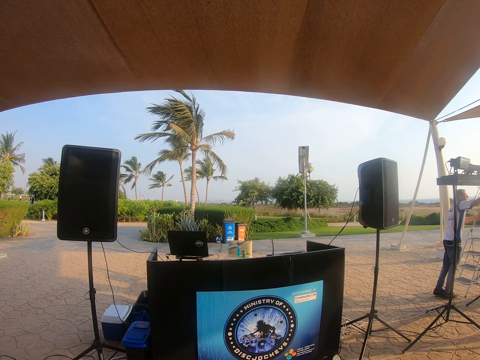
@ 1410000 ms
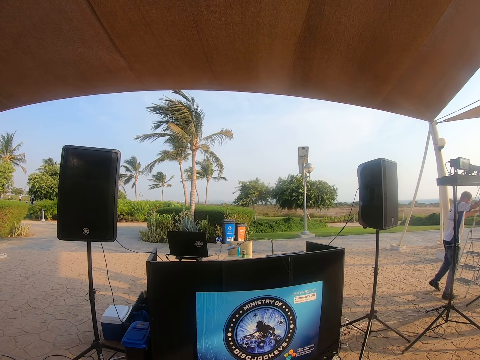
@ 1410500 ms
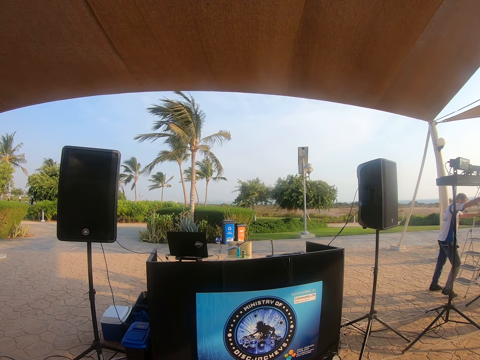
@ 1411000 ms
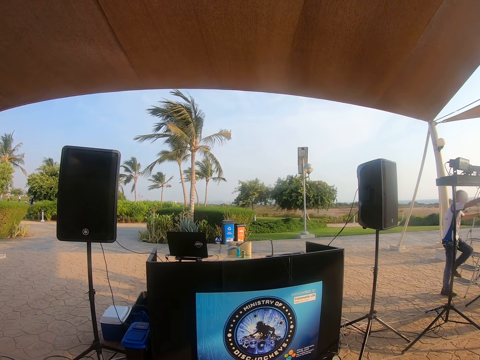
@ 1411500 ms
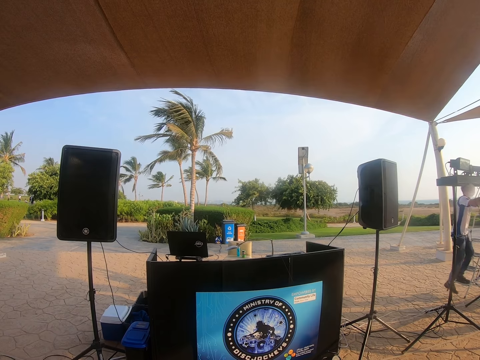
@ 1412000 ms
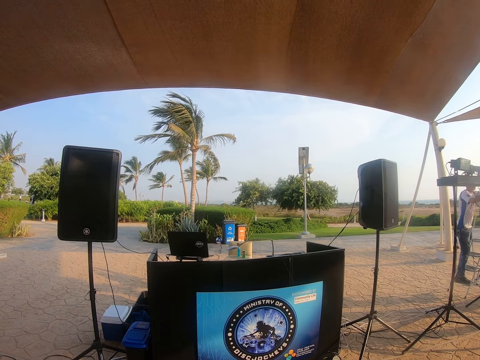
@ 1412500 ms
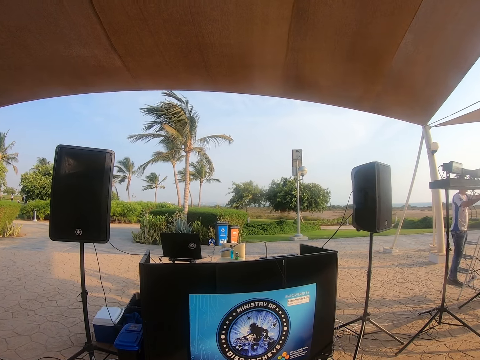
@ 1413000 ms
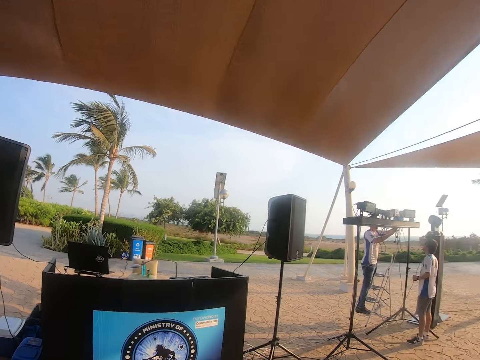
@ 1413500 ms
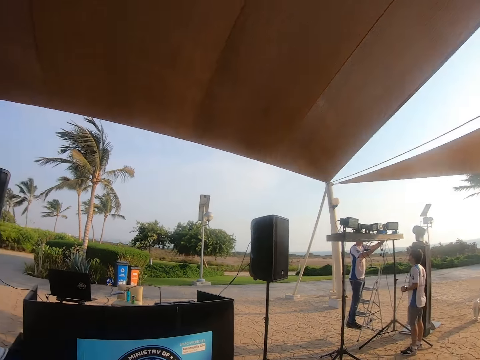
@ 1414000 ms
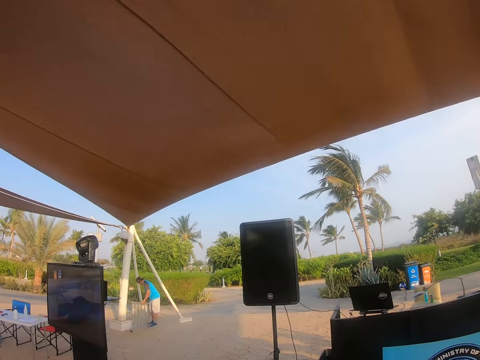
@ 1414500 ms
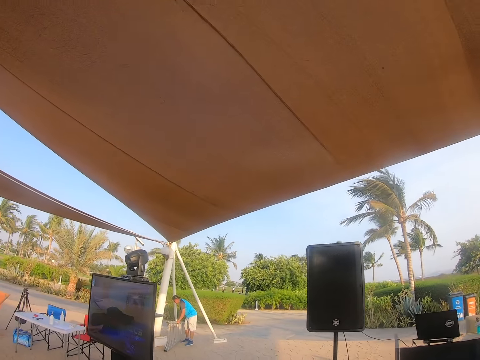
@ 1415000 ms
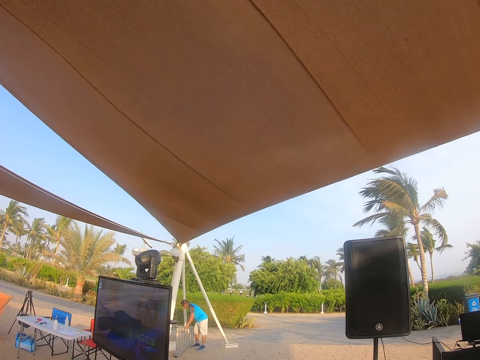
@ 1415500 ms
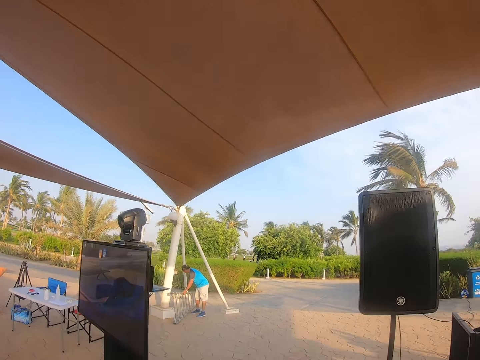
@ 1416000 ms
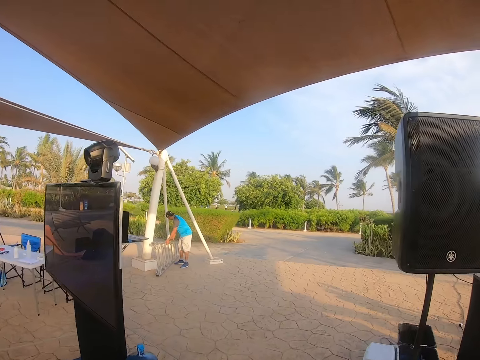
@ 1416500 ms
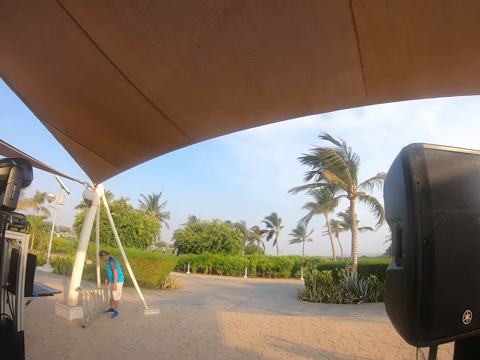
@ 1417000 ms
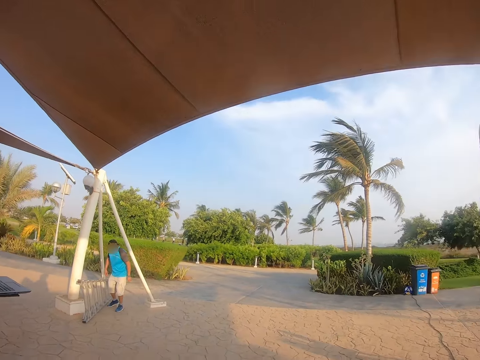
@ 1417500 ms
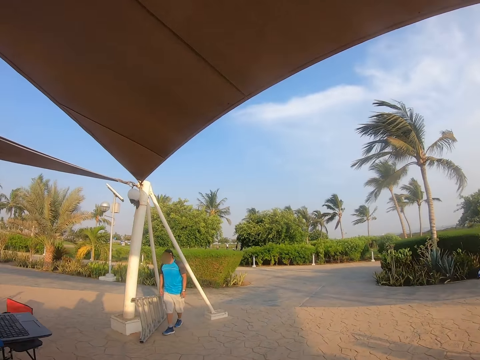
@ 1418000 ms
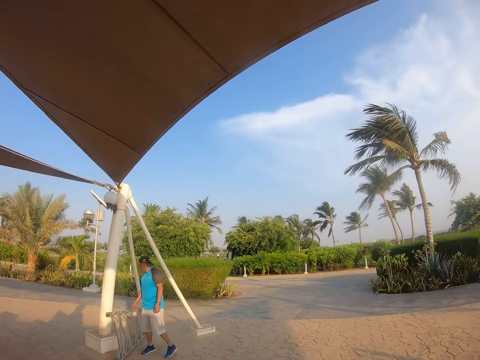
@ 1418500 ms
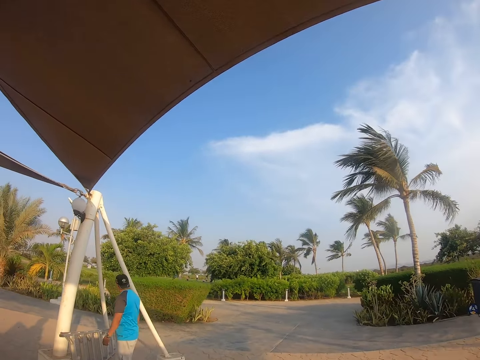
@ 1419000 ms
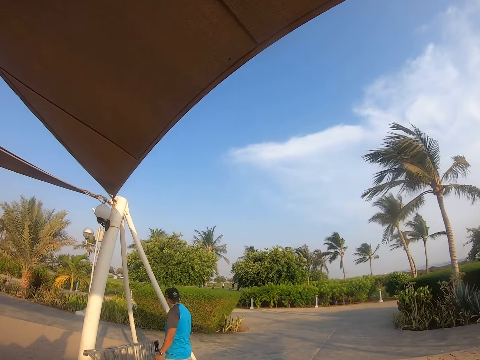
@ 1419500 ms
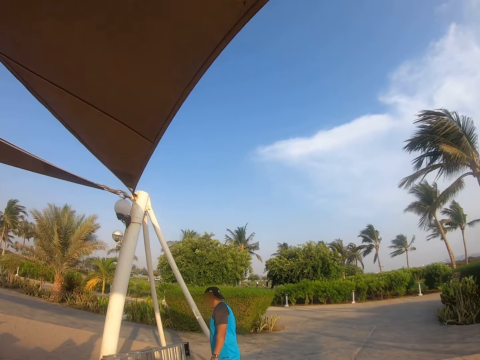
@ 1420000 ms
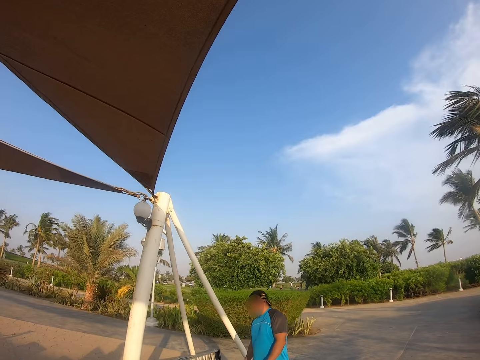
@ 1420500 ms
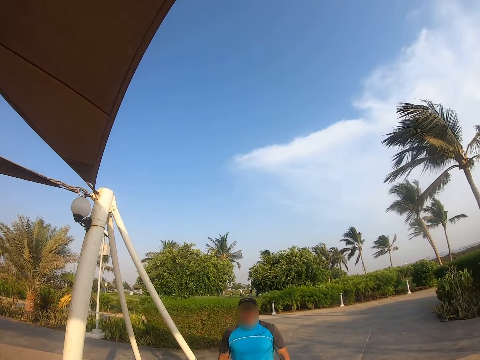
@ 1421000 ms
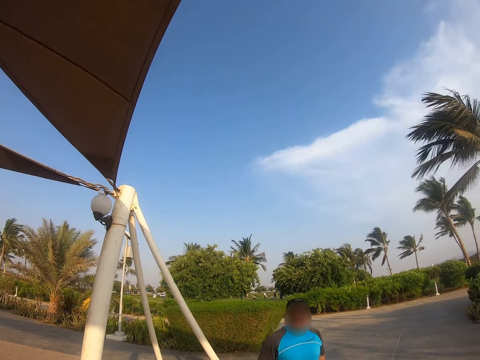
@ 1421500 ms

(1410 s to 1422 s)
A man climbs the staircase. The camera wearer looks around. Another man bends down. The camera wearer walks under the tent. The other man walks around.

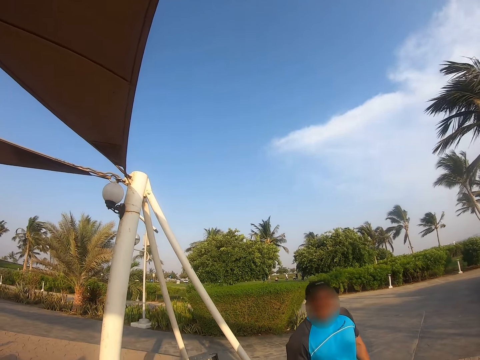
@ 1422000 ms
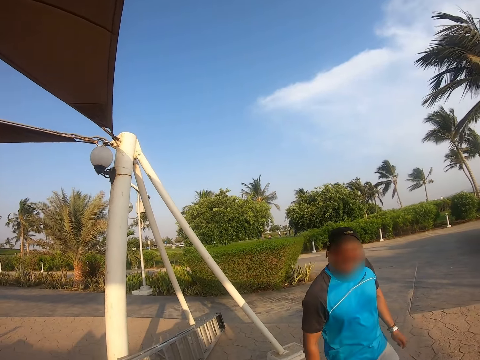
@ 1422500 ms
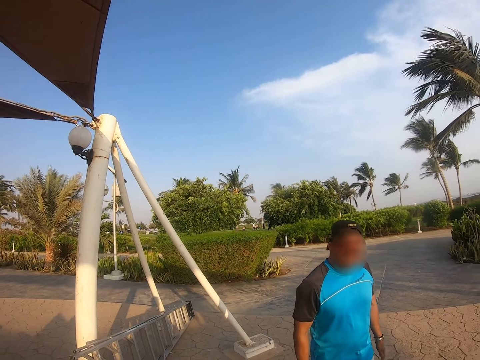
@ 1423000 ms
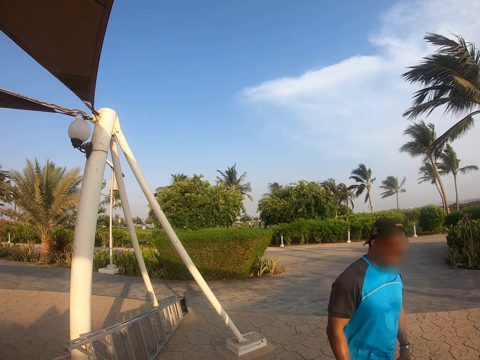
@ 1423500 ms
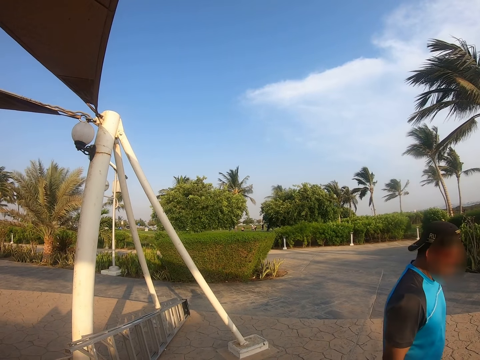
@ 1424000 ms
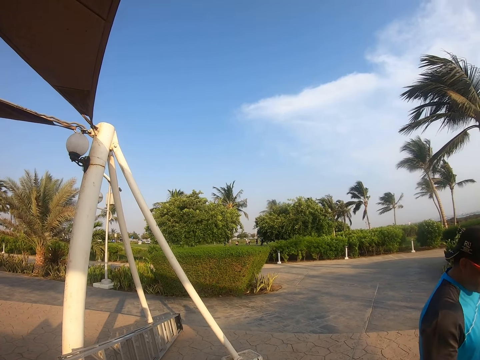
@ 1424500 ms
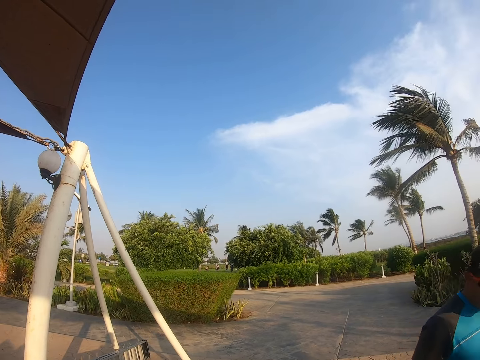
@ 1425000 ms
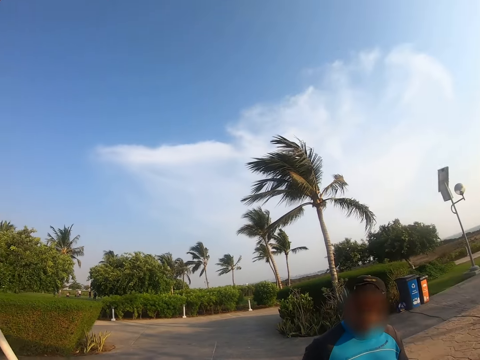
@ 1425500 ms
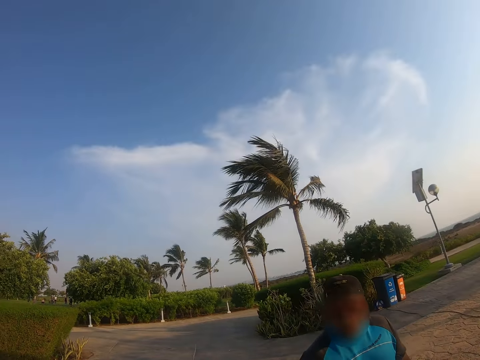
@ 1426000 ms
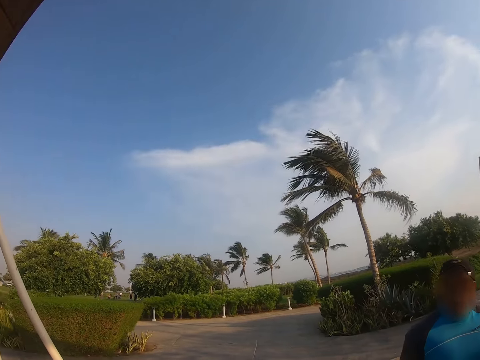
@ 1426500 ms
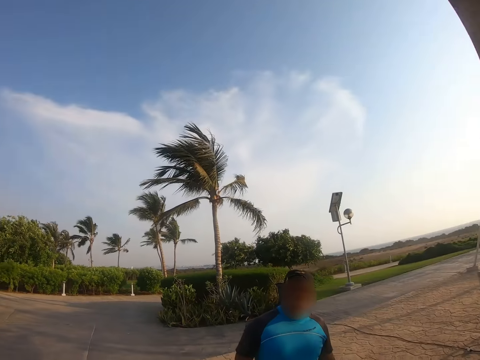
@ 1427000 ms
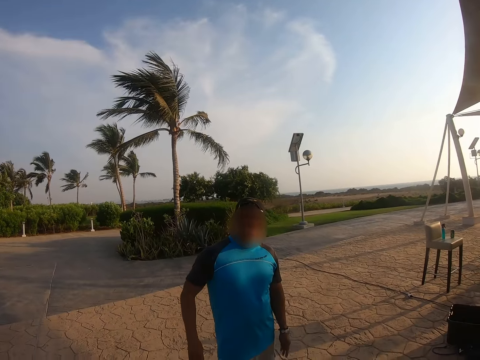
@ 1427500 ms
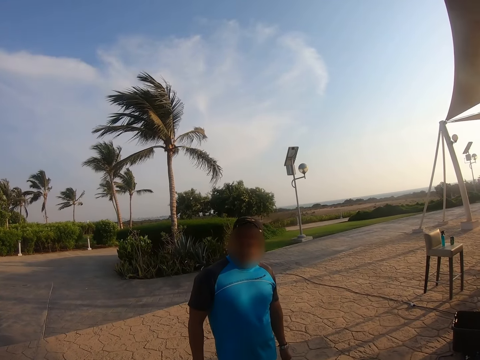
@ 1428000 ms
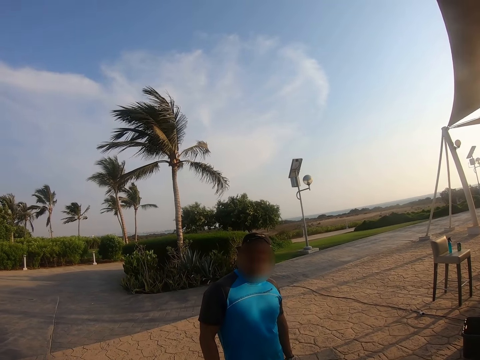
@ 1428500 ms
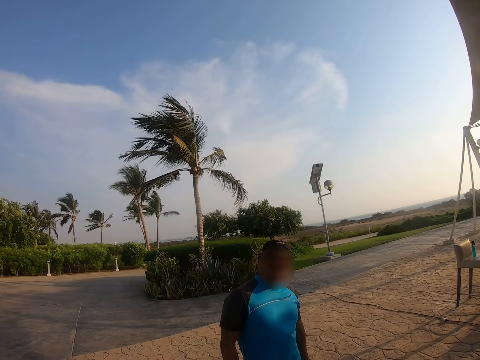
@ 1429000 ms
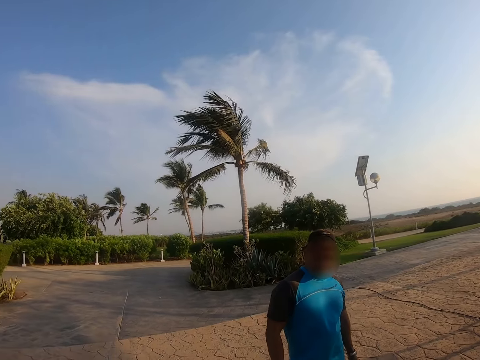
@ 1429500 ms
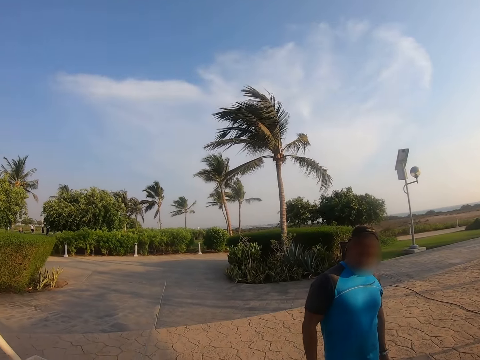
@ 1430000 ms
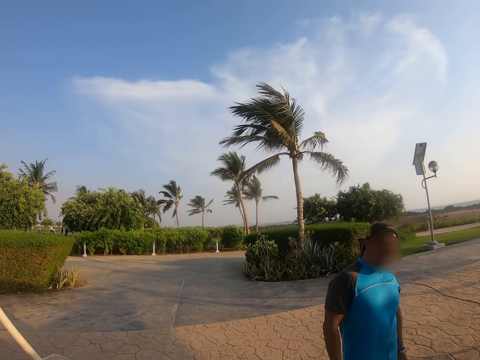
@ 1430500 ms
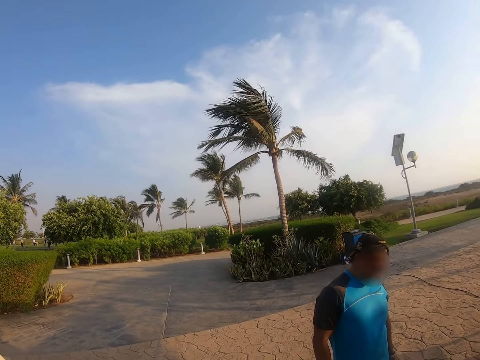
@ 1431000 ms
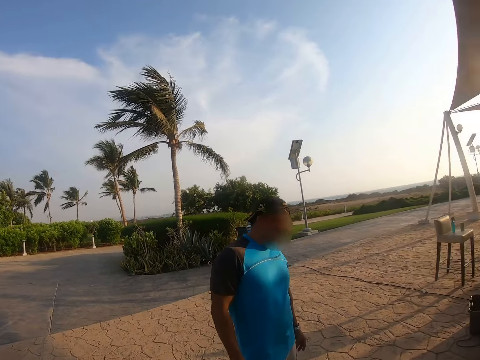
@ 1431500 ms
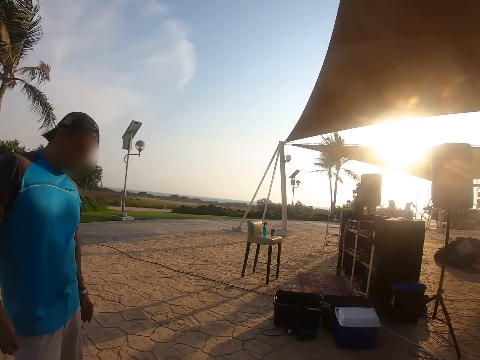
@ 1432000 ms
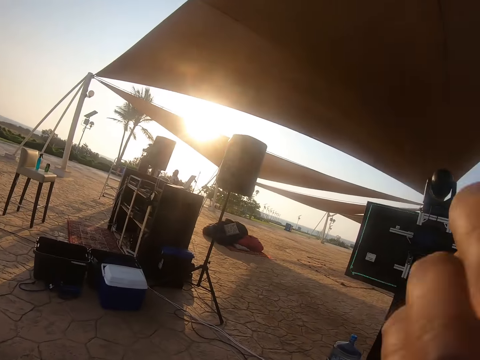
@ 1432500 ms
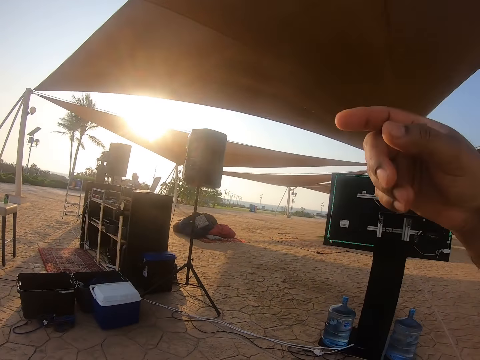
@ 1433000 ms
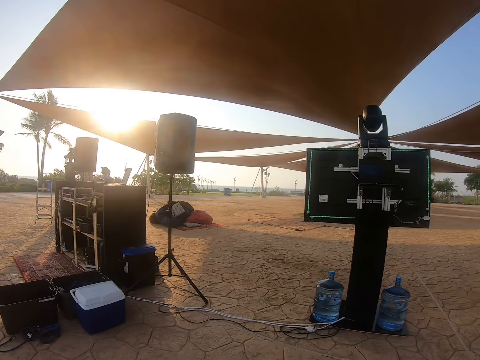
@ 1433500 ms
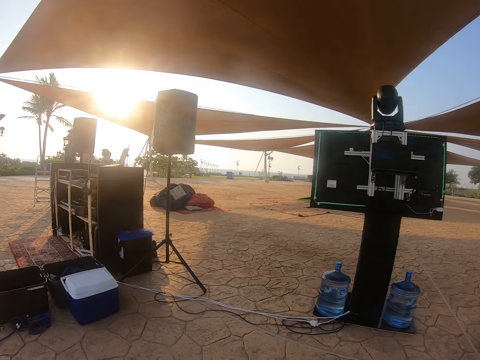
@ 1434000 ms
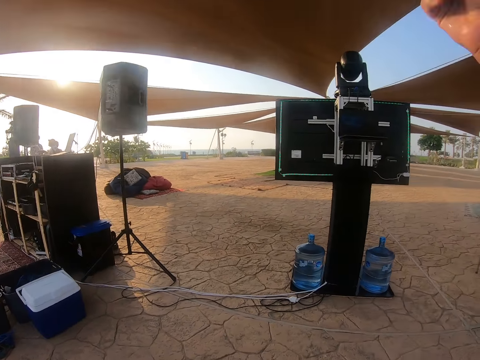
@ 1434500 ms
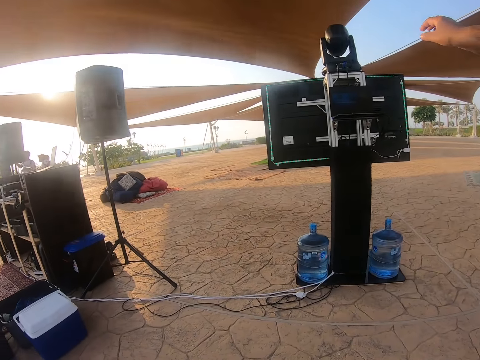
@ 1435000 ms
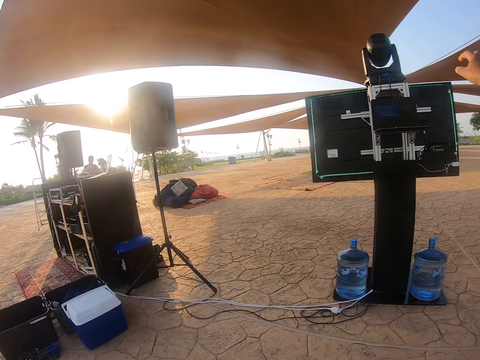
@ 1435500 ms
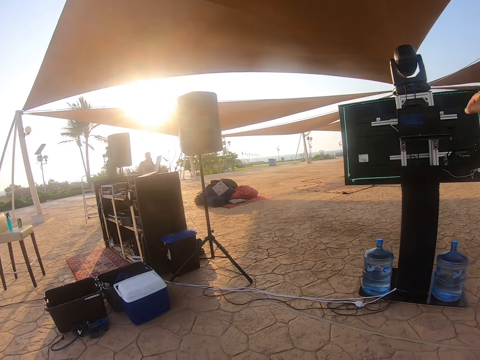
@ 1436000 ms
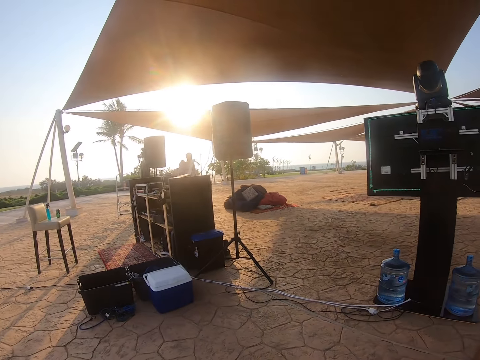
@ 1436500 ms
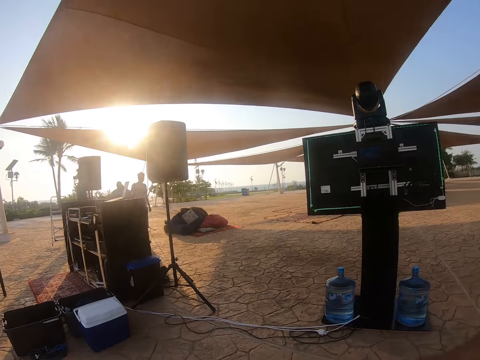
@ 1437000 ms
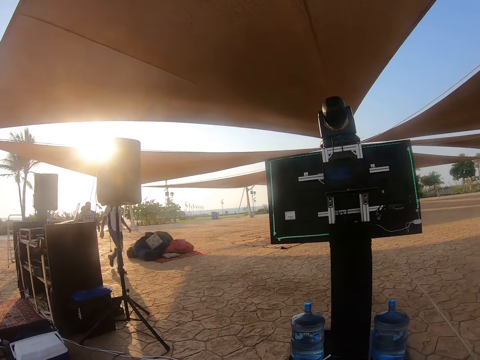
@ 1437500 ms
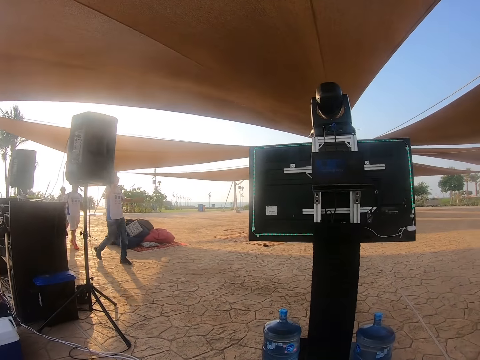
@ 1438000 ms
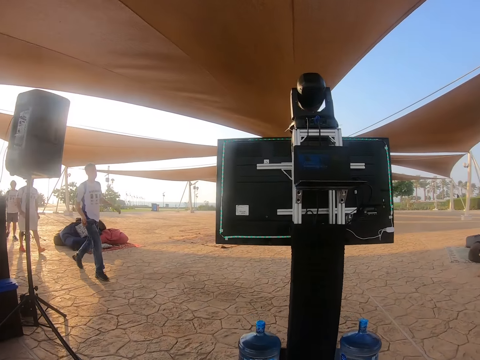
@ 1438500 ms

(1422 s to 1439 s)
The camera wearer looks at a man. They look around. They move the hand. They point towards the field. They look at the laptop.
